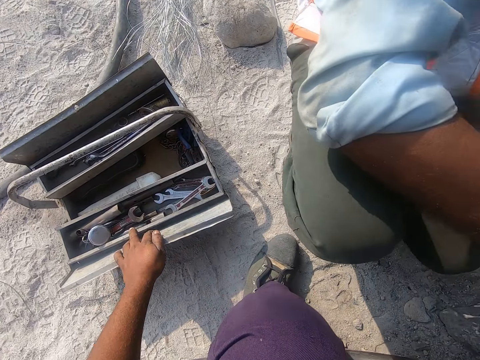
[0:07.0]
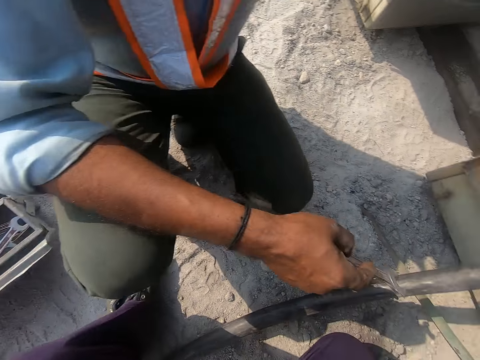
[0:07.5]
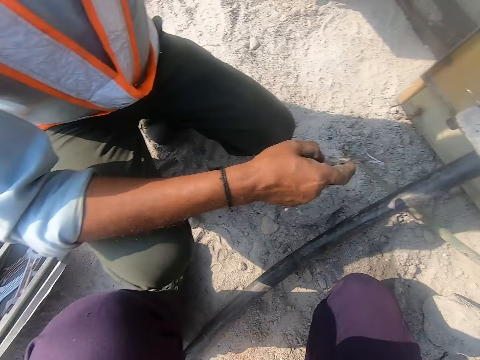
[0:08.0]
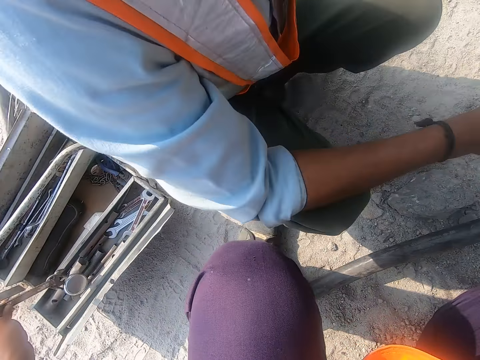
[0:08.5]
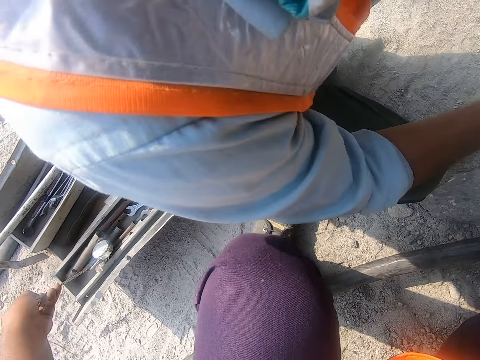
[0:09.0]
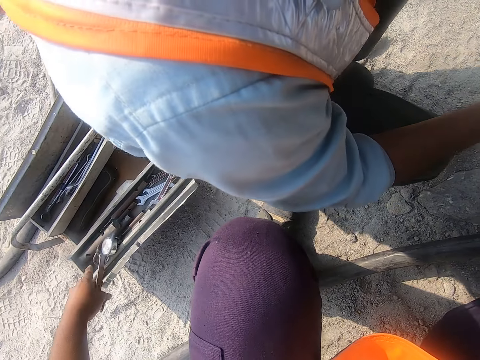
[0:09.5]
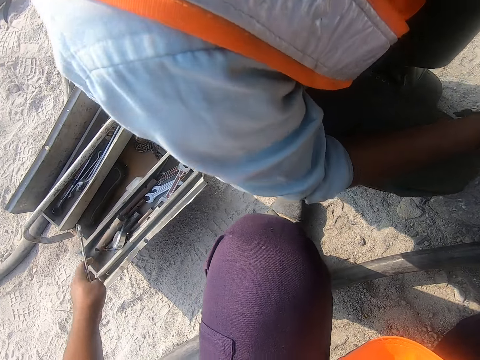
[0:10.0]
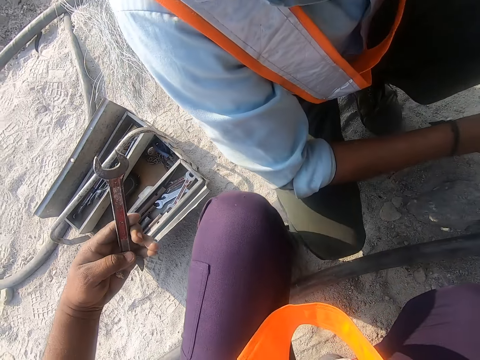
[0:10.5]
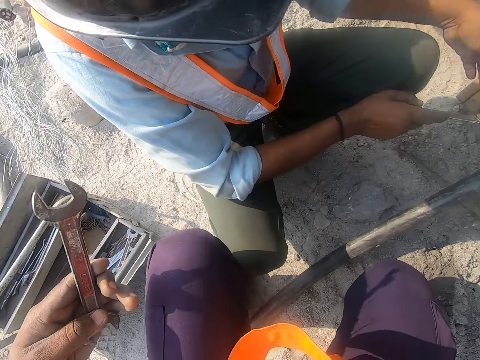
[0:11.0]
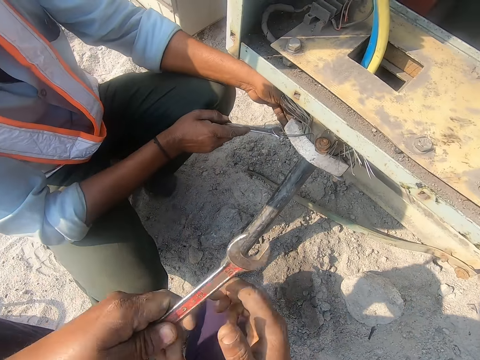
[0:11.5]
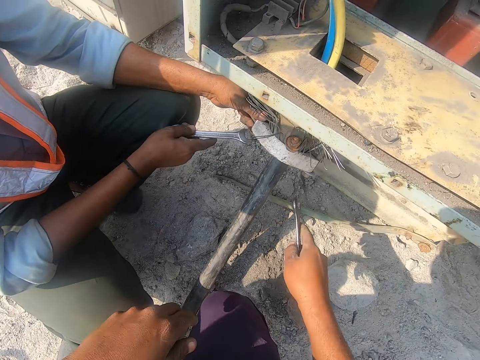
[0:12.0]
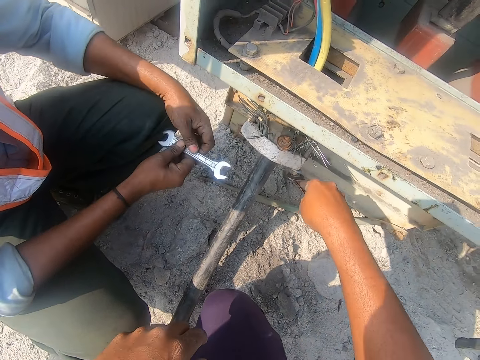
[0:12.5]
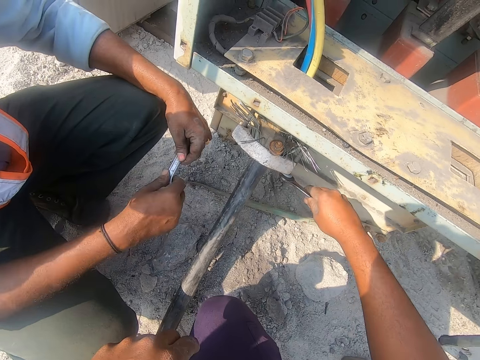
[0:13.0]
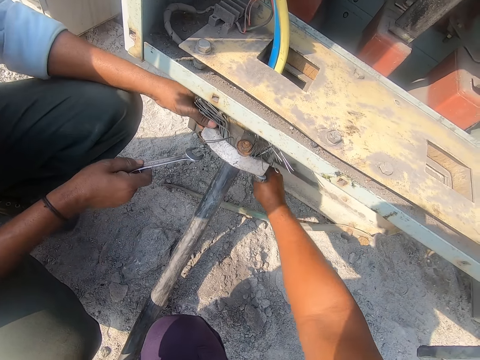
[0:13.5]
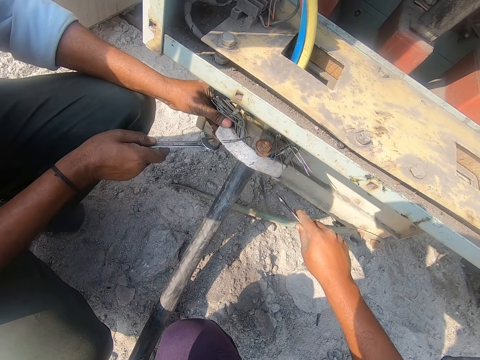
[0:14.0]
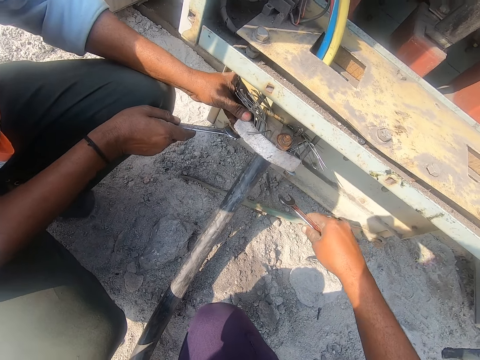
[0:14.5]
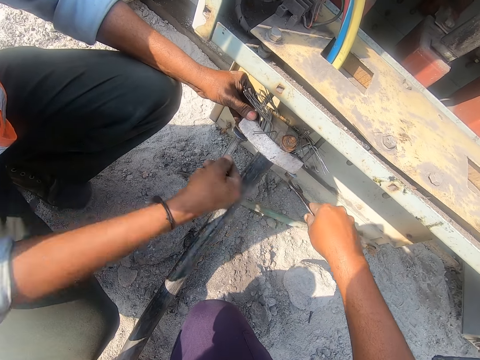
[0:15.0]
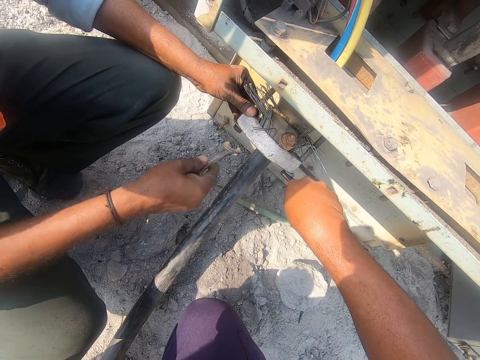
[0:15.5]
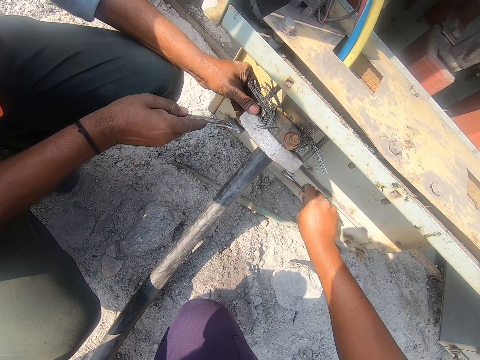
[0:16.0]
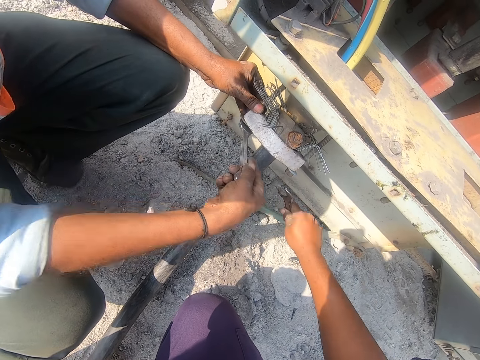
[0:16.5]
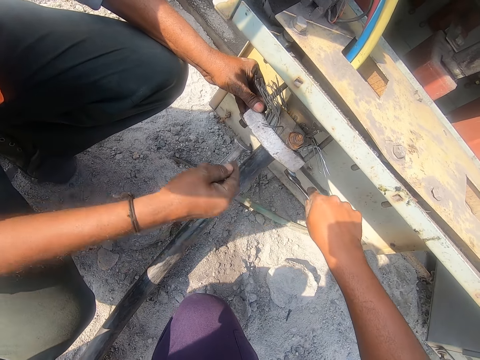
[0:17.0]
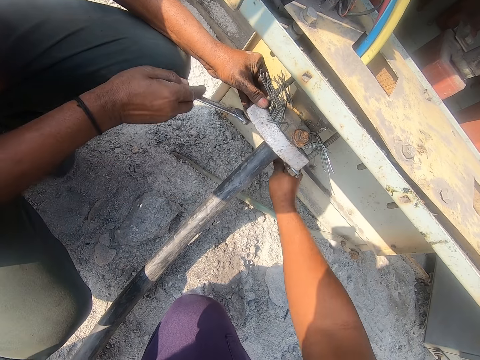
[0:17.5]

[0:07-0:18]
The camera wearer selects tools from the box. They take a spanner. A man tightens a nut on the screw. The camera wearer tightens the bolts with the spanner.

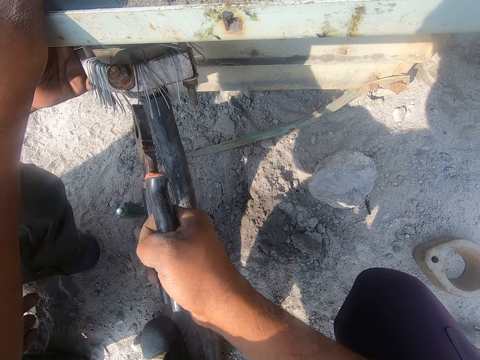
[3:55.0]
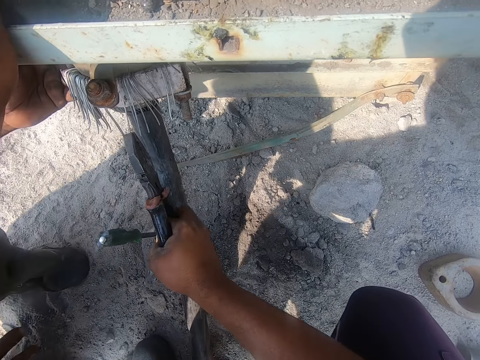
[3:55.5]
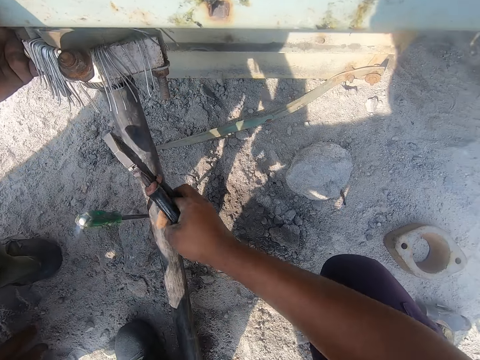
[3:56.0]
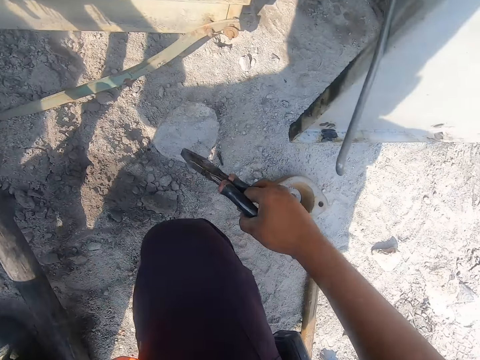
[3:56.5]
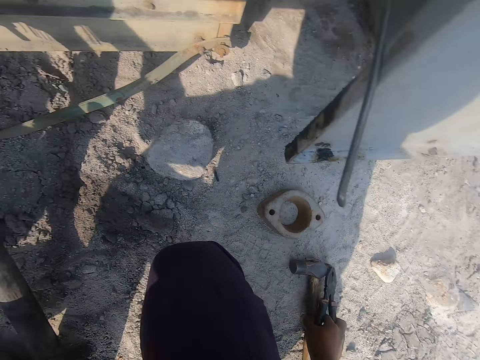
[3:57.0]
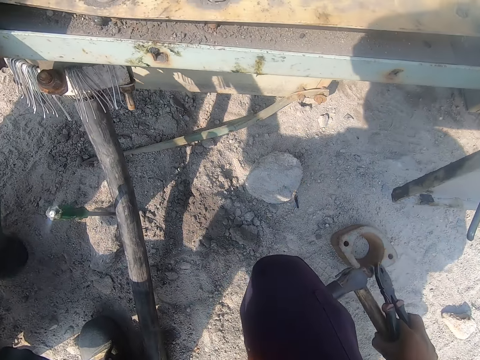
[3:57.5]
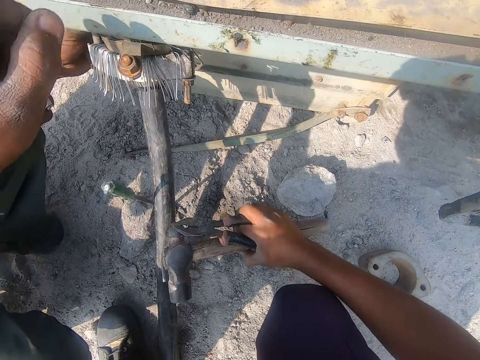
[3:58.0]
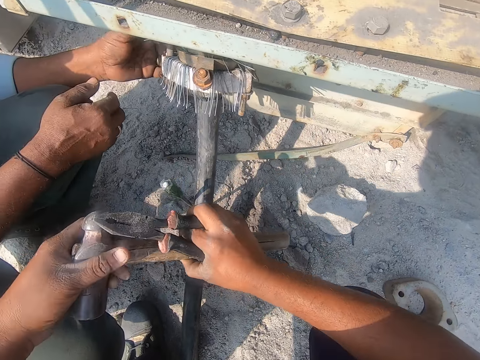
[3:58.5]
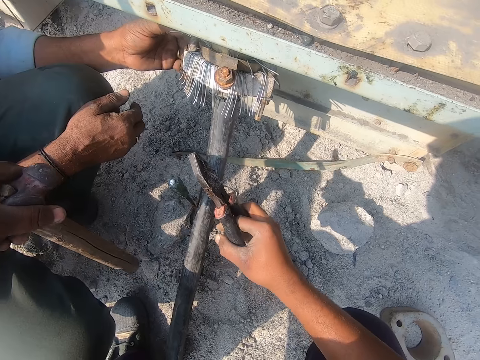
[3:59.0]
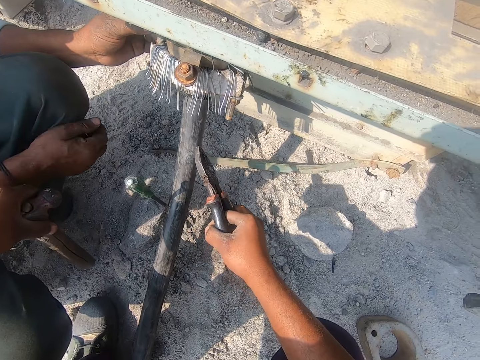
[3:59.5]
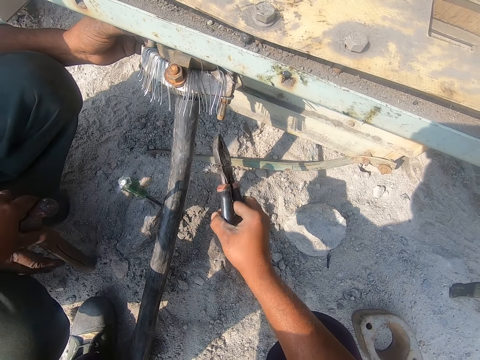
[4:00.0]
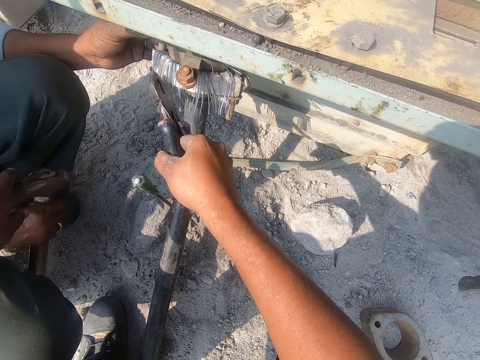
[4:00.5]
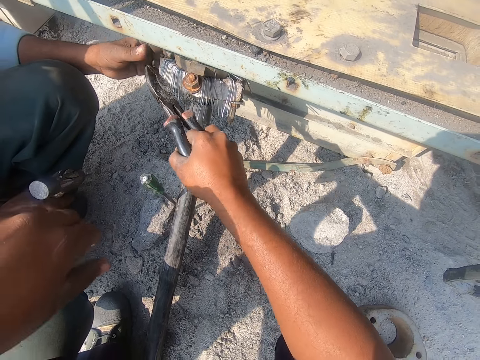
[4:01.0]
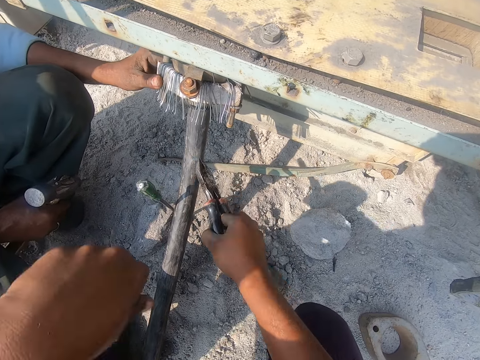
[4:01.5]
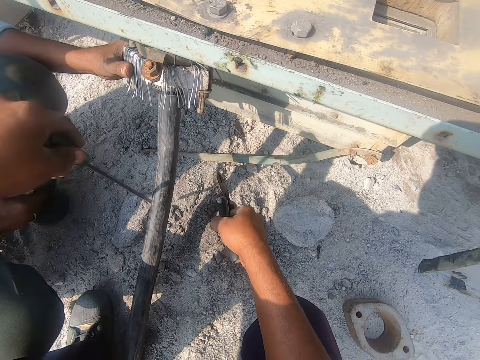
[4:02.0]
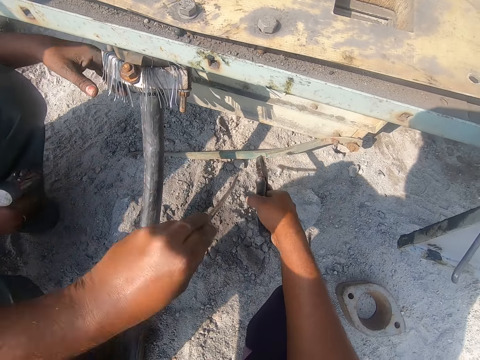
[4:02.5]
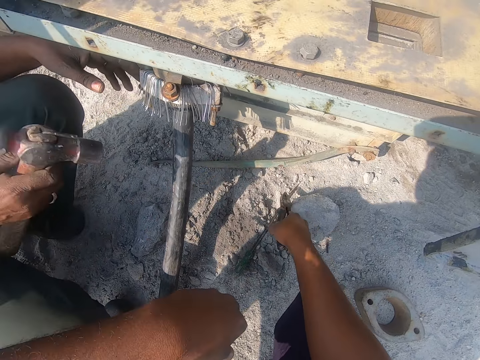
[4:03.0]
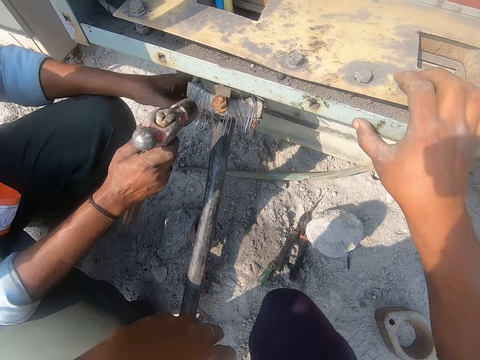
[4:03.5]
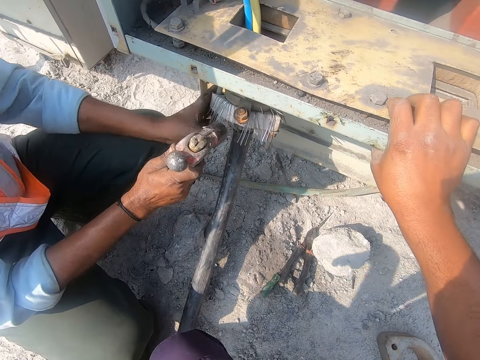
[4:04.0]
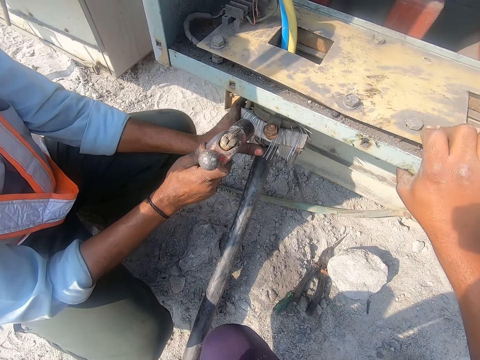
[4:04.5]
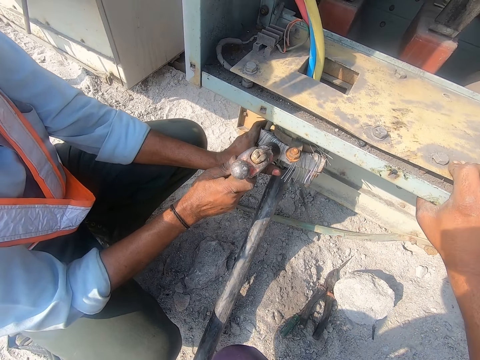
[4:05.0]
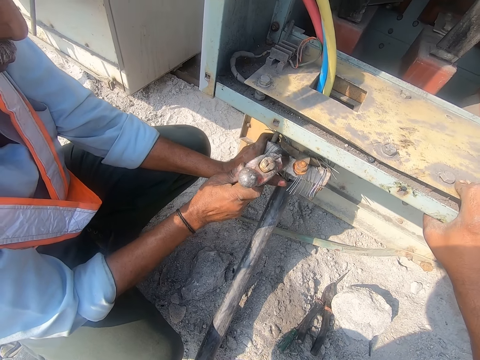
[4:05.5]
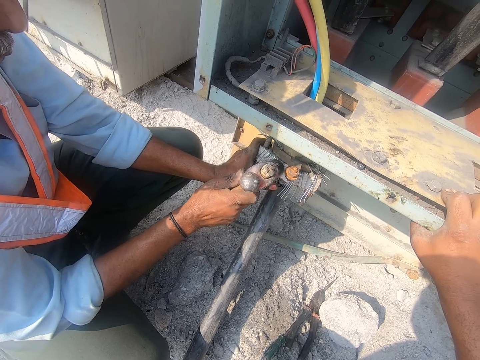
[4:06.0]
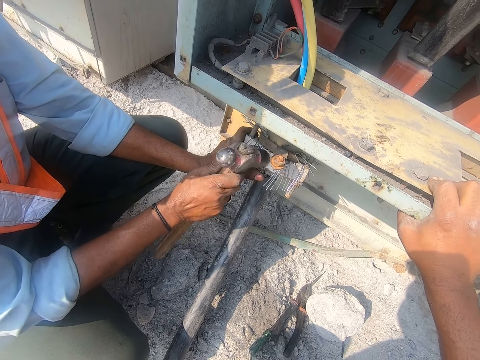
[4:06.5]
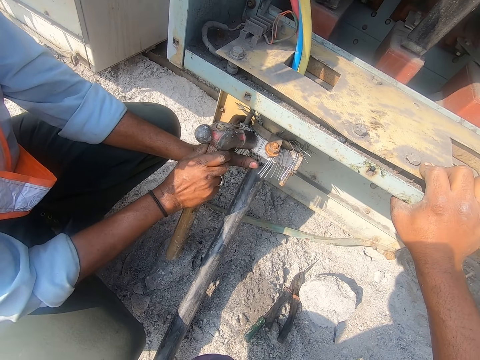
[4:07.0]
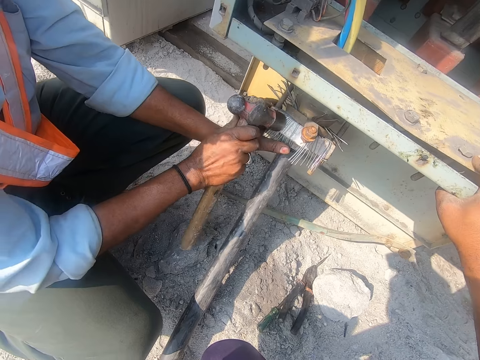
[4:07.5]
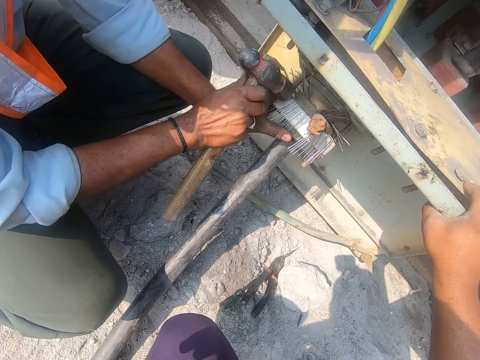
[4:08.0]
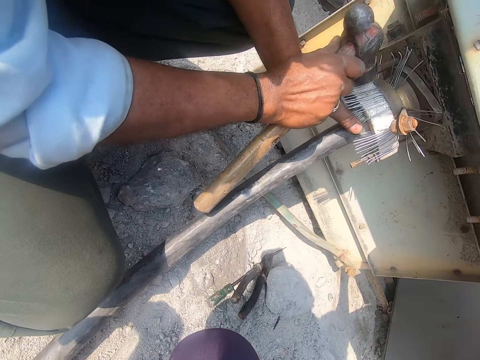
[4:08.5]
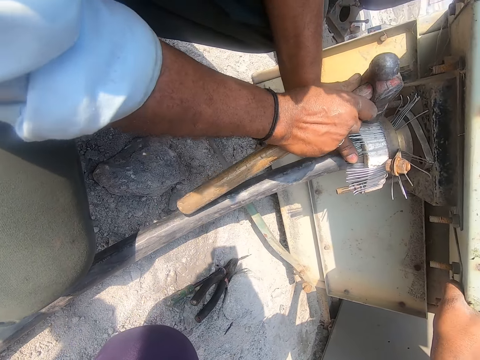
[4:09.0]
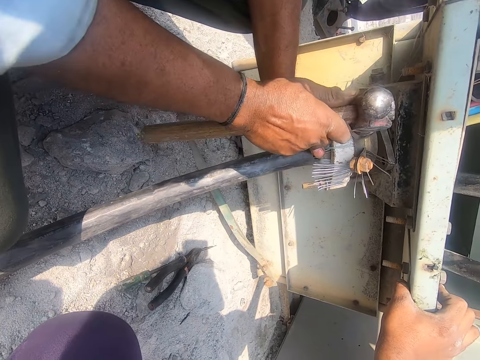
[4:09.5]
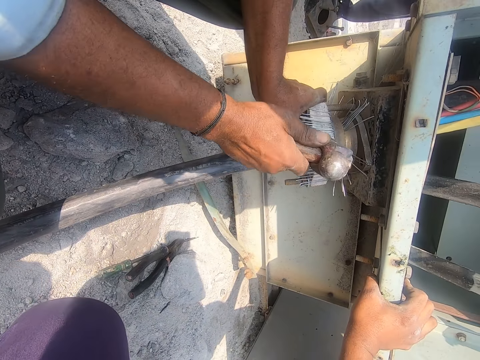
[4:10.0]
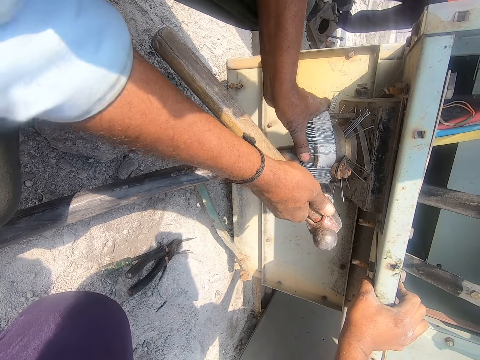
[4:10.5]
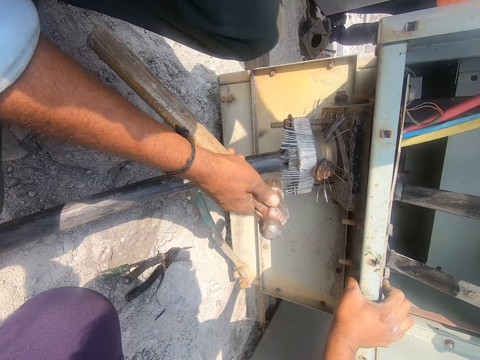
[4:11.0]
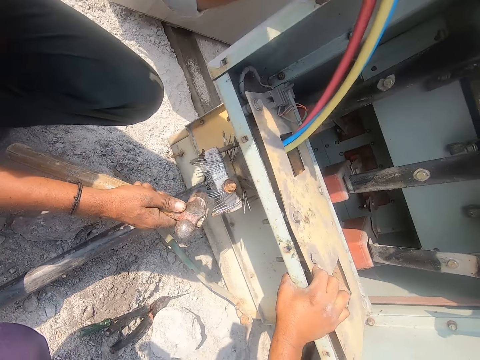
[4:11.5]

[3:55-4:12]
The camera wearer picks the hammer or mallet from the ground. A man picks the hammer from the camera wearer. The camera wearer gives the man the mallet. They make gestures to the man. They pick the screwdriver from the ground and put the screwdriver on the ground. They put the screwdriver on the ground again. The man hits the wires on the metal with the hammer.
